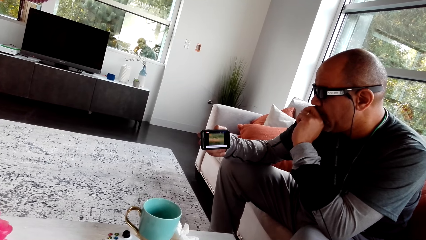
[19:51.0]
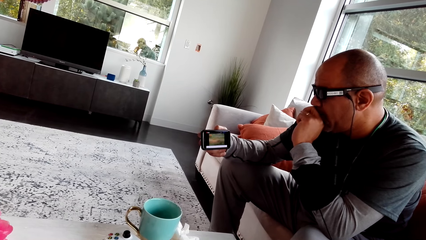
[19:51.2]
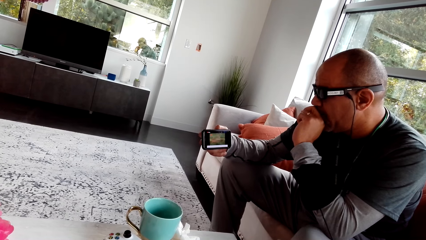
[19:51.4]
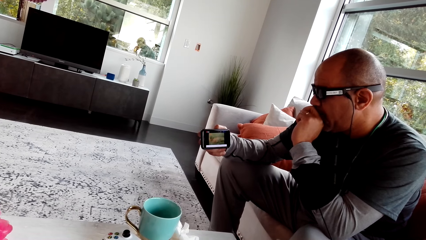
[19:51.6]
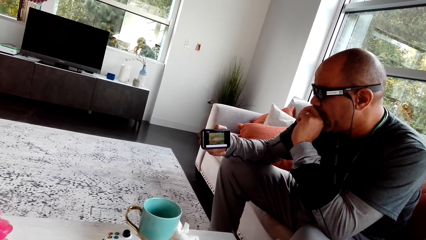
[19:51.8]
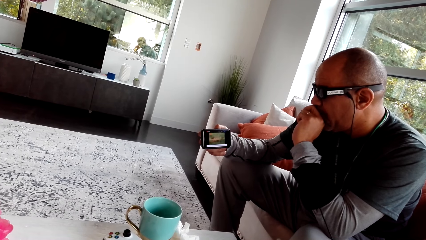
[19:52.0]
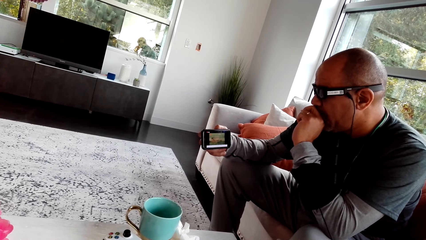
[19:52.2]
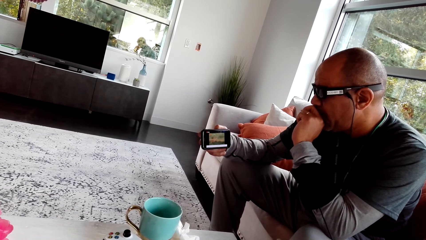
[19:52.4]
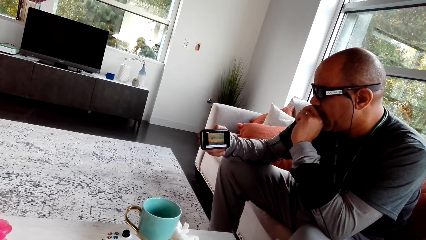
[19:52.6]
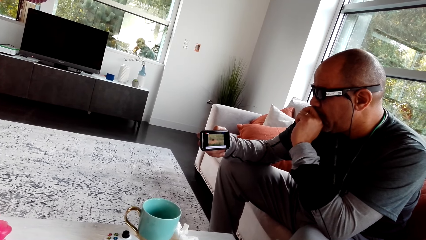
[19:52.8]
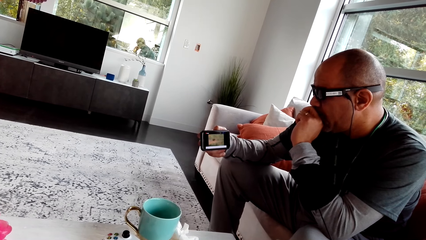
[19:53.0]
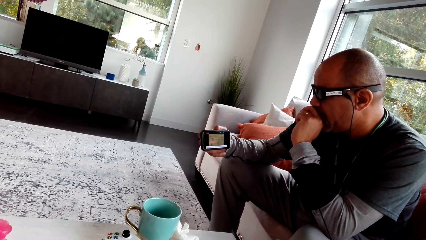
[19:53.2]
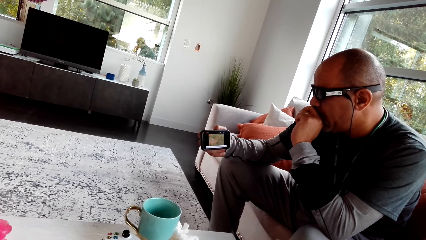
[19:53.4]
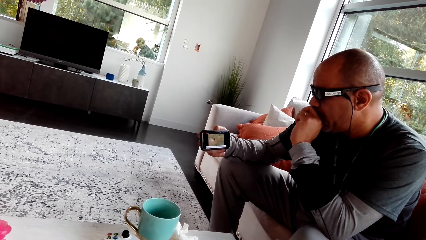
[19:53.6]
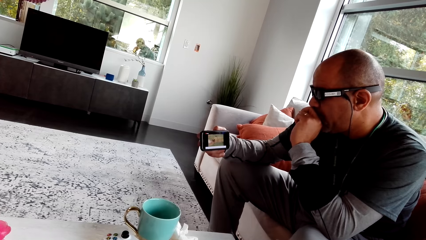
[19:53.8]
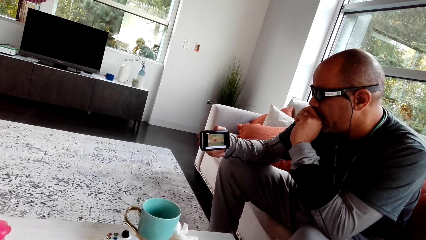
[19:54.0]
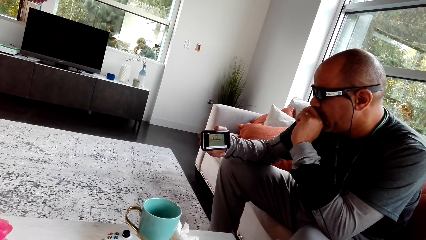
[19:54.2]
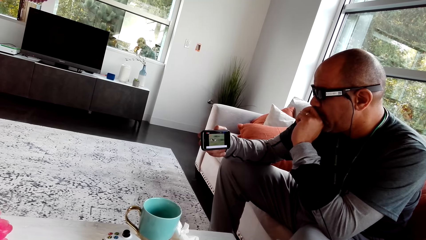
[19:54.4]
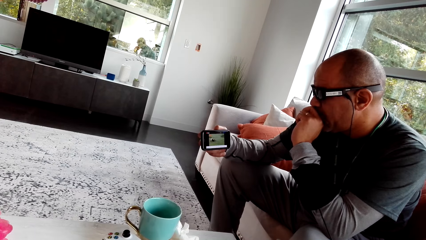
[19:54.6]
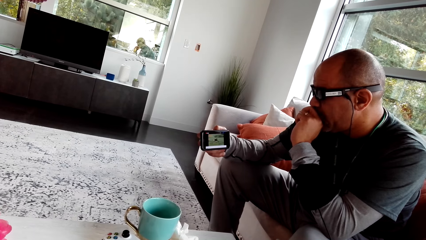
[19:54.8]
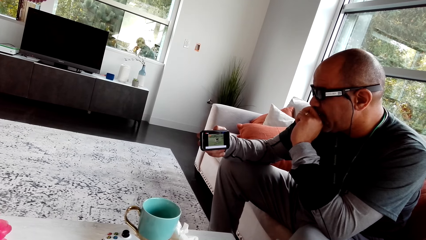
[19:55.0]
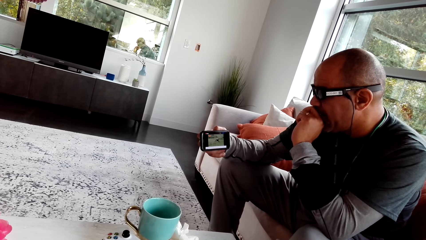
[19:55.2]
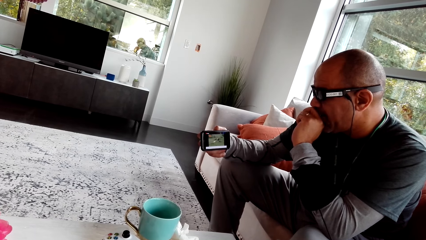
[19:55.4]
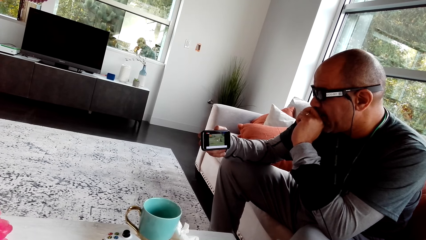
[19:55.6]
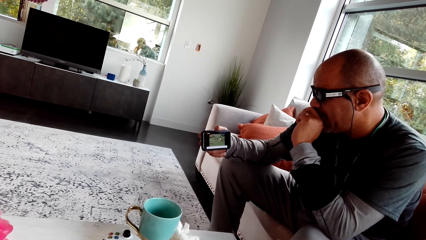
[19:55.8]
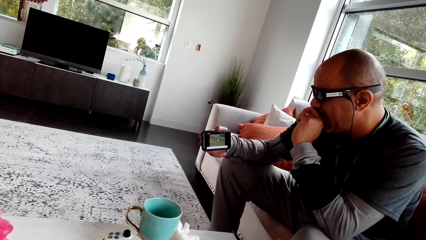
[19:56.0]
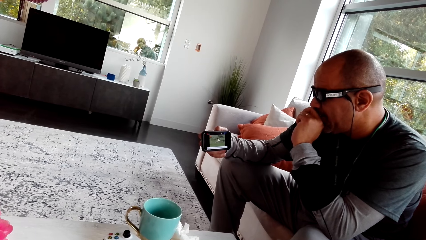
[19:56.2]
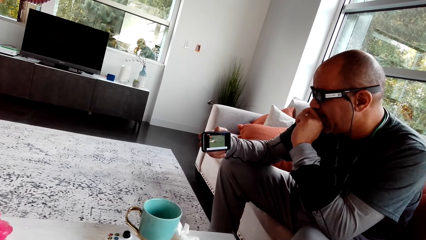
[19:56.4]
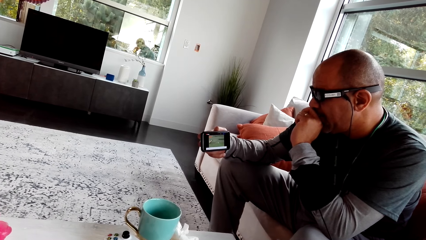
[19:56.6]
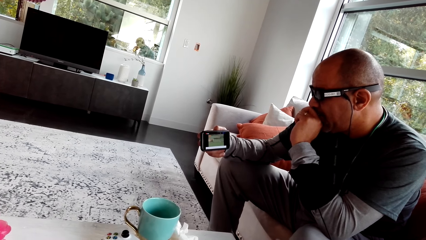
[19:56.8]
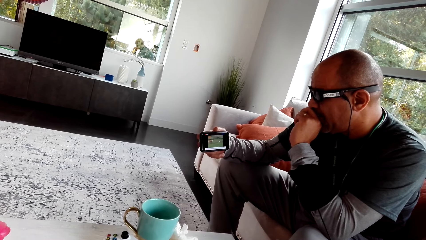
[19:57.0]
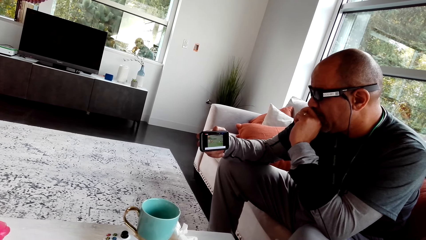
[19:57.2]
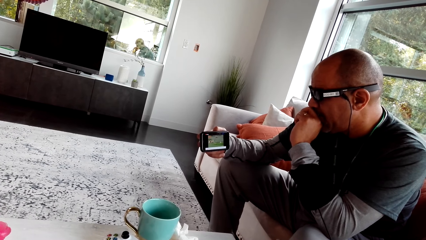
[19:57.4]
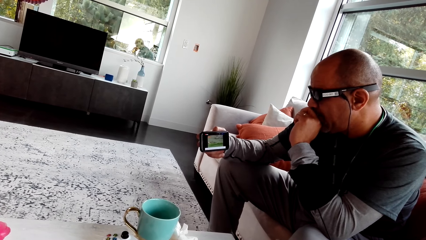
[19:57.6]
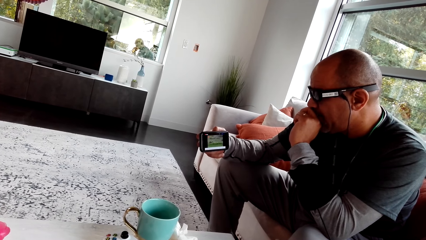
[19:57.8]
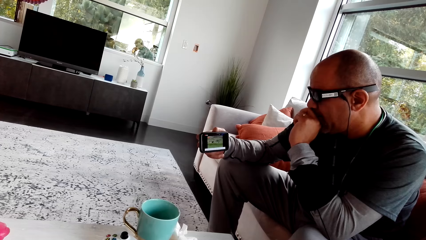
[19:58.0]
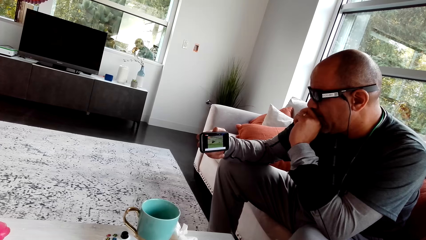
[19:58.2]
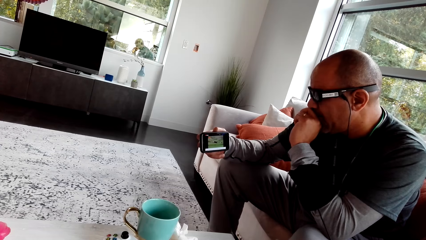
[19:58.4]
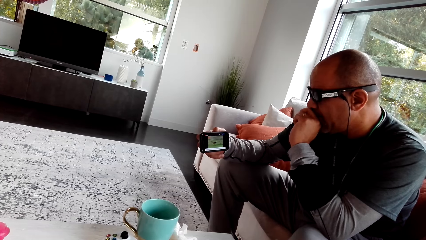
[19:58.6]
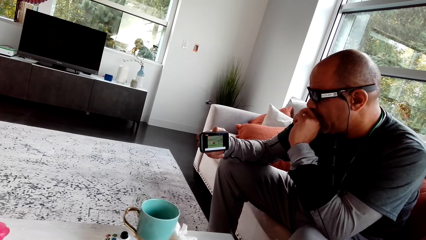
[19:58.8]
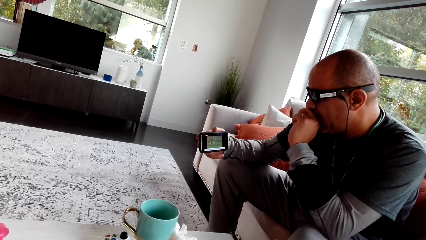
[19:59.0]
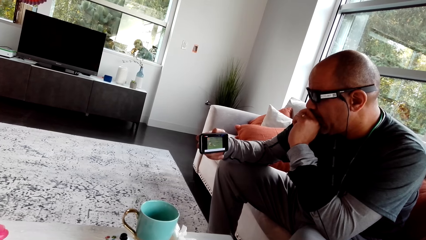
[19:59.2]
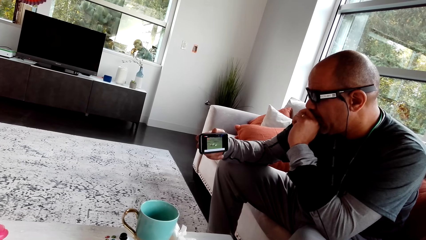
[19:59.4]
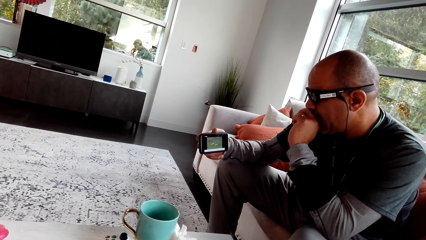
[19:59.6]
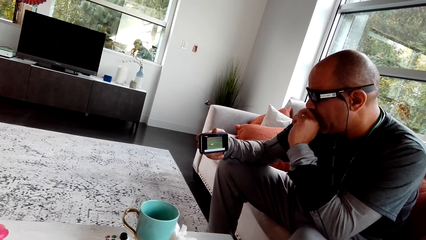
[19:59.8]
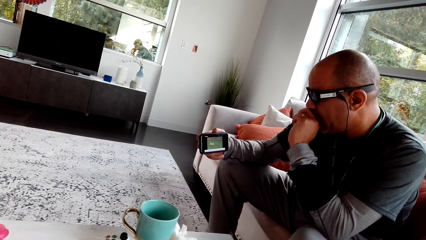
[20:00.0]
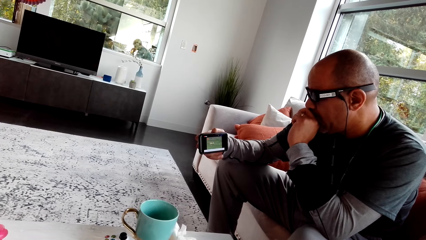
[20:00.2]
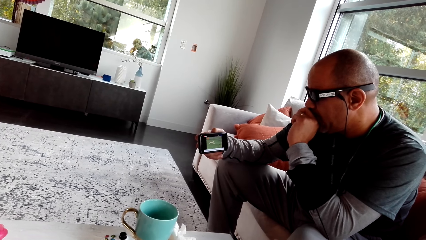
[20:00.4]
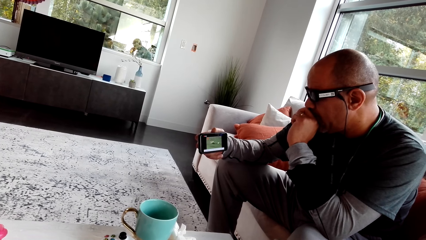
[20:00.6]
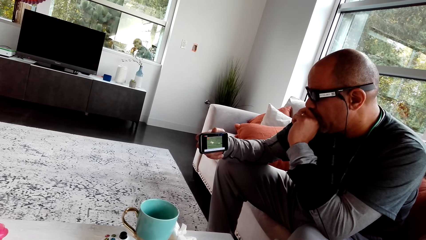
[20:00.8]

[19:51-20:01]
The camera wearer talks to the man. They look at the man's phone.

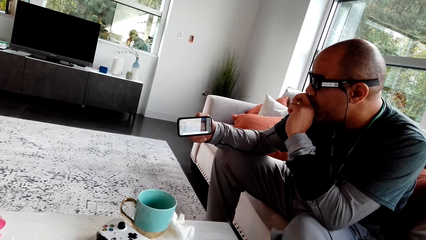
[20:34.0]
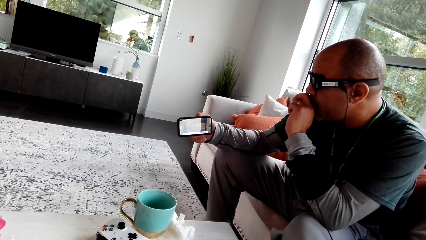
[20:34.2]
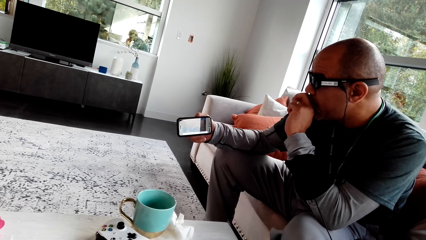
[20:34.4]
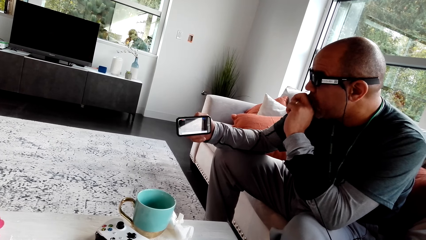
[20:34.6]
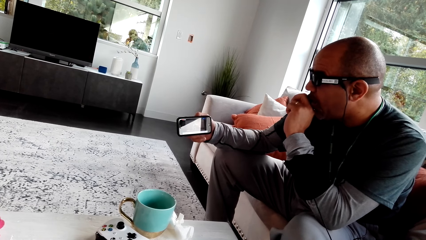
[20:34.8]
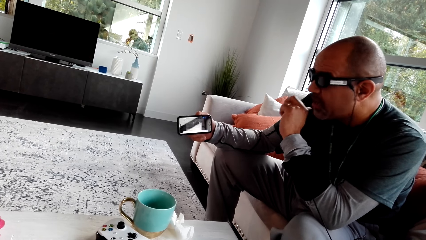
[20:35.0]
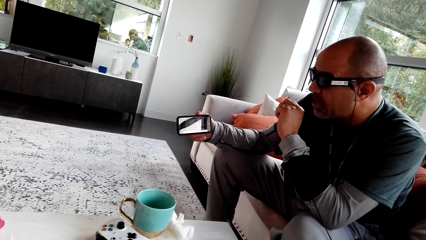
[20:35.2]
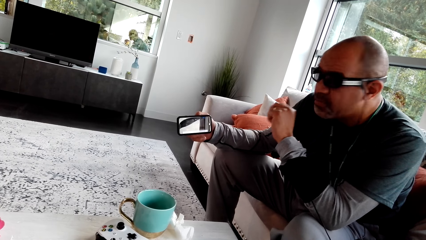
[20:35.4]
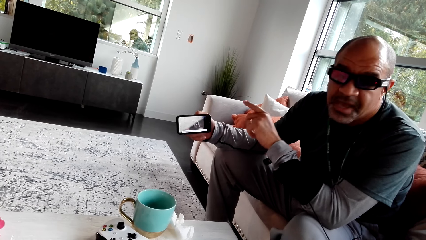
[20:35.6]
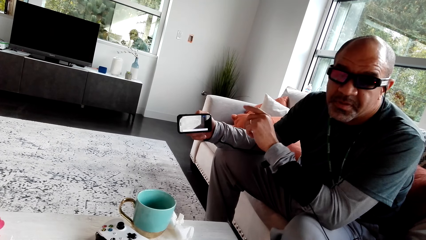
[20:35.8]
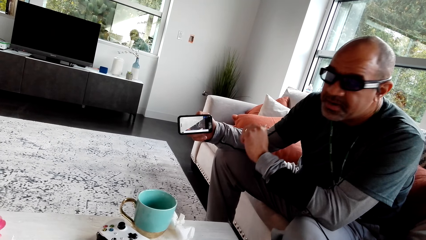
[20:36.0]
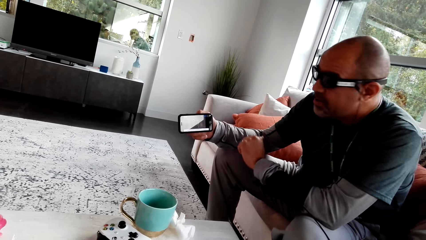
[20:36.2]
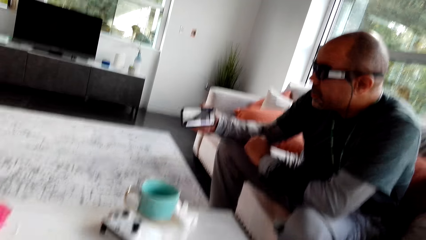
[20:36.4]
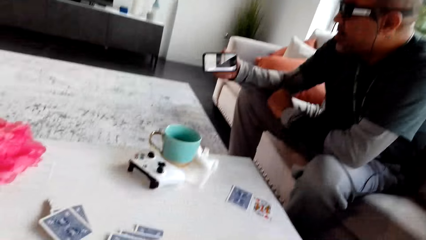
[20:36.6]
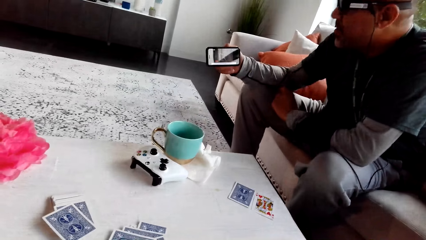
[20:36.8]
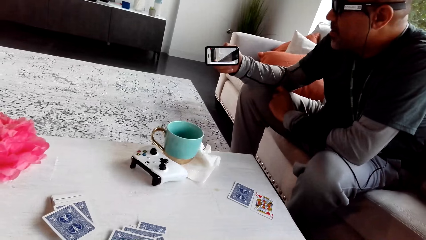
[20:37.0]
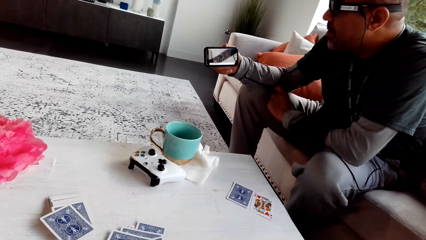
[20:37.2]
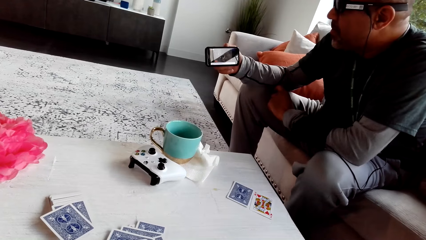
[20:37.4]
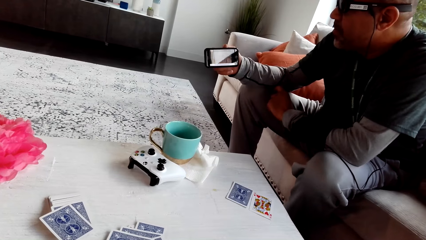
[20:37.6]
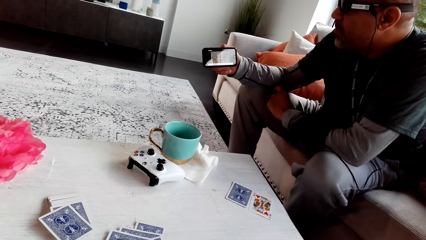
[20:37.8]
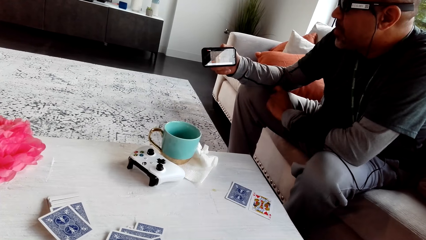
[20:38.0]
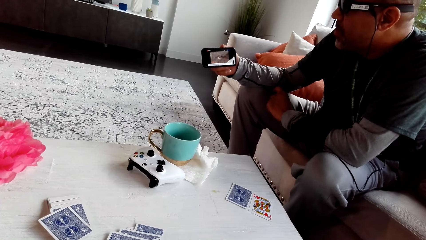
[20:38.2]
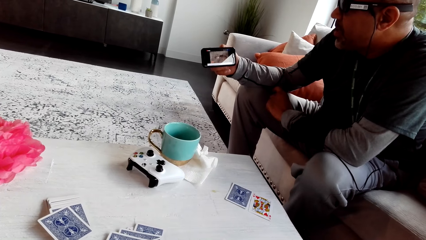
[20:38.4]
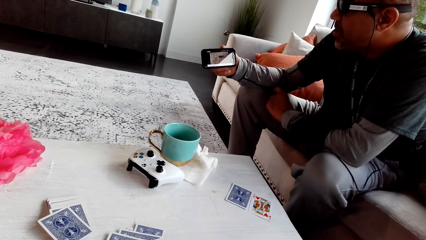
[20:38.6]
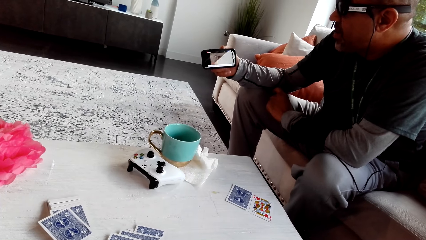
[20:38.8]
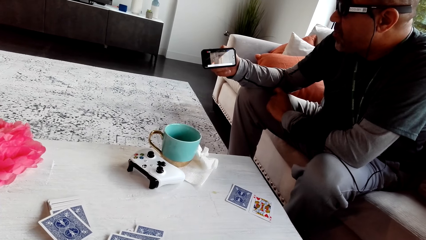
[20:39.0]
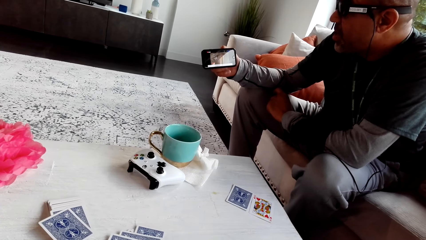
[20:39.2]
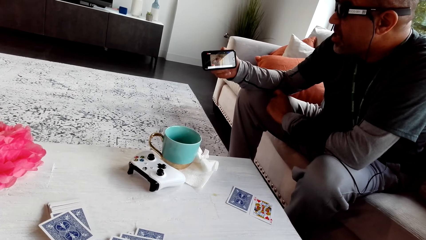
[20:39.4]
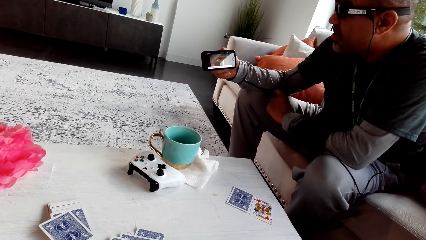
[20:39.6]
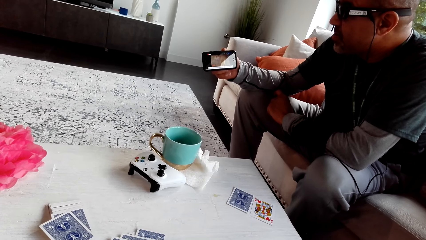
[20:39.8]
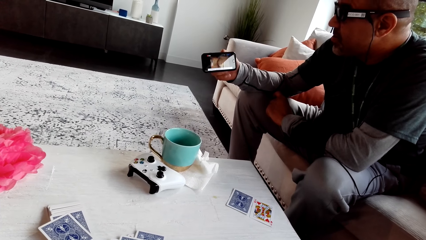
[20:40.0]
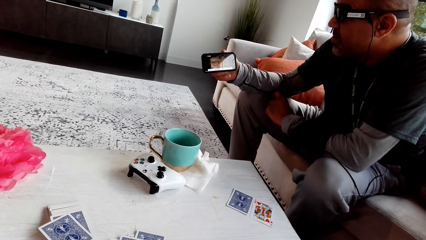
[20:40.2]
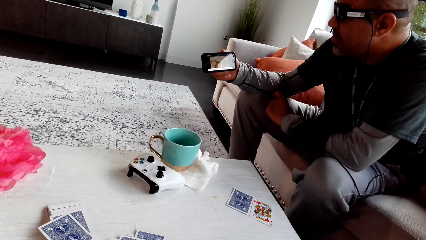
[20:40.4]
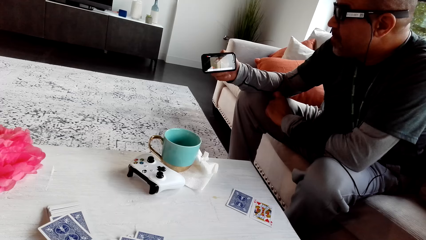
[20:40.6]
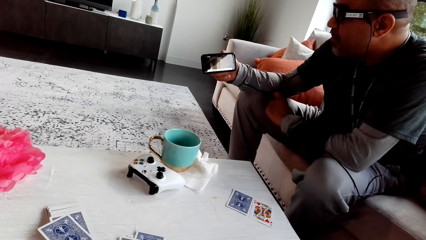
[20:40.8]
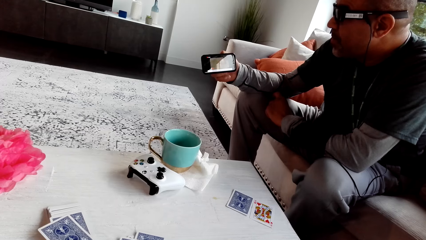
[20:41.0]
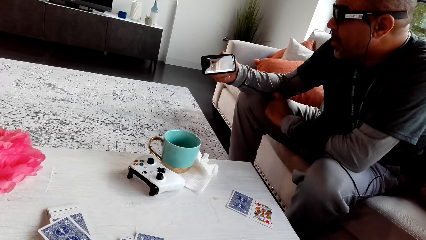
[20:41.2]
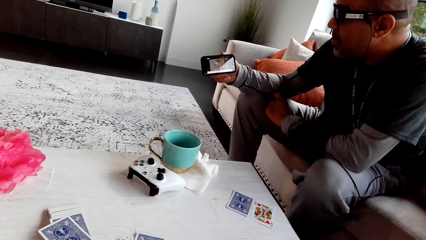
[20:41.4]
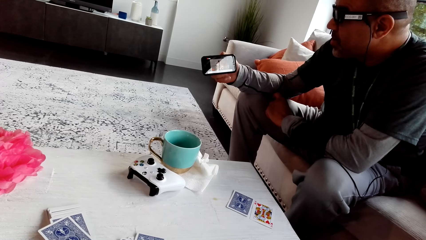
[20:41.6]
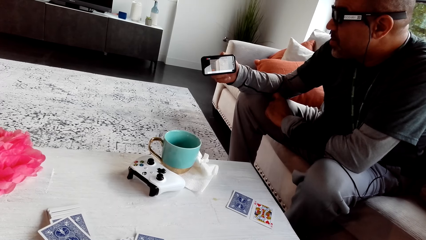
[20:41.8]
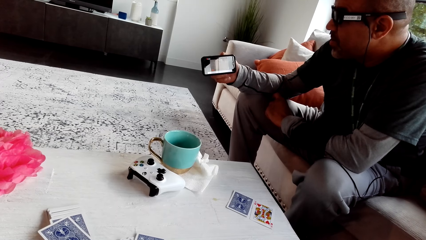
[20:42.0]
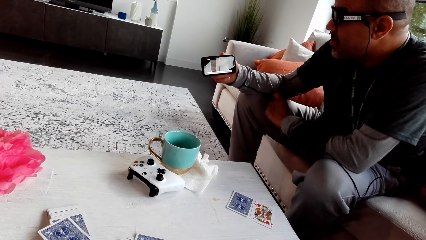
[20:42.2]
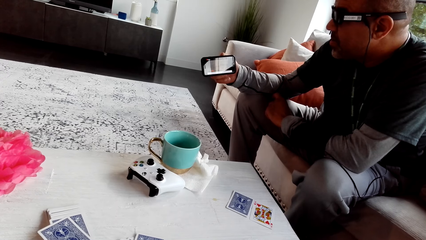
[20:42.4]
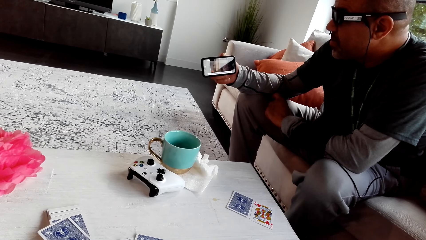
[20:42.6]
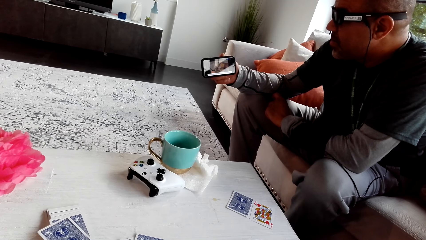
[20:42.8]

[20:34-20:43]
A man talks to the camera wearer. The man shakes his left hand, puts the hand on the lap, and looks at the phone. The man talks to the camera wearer.
